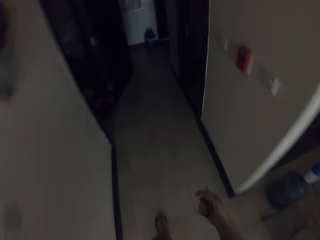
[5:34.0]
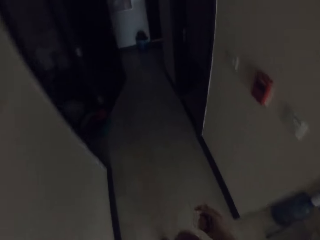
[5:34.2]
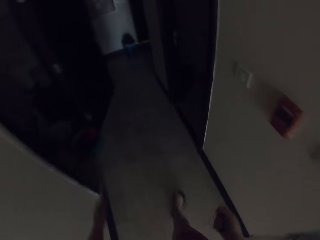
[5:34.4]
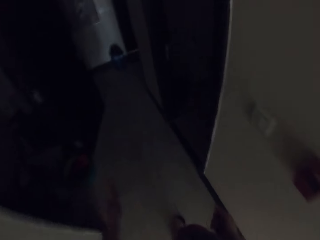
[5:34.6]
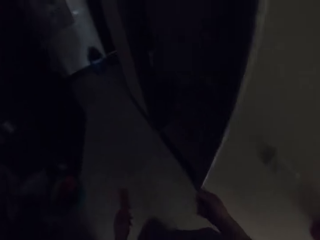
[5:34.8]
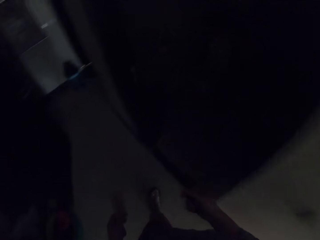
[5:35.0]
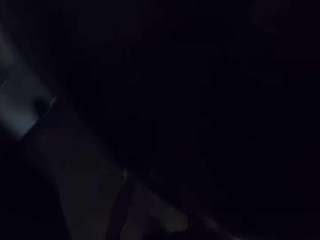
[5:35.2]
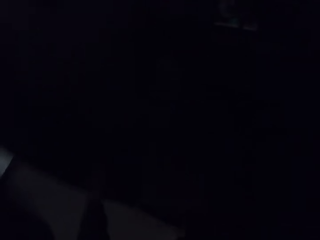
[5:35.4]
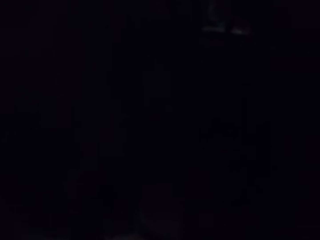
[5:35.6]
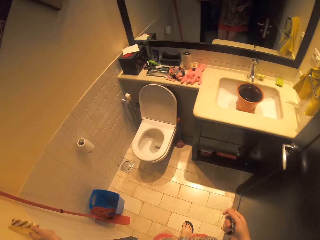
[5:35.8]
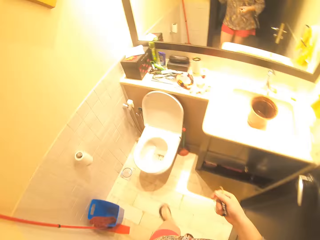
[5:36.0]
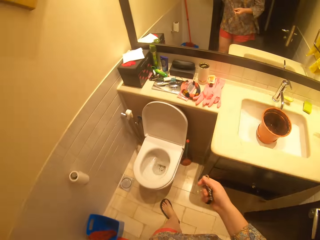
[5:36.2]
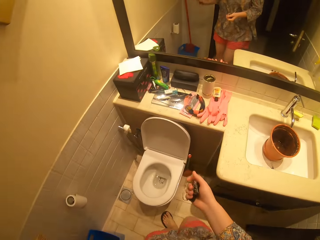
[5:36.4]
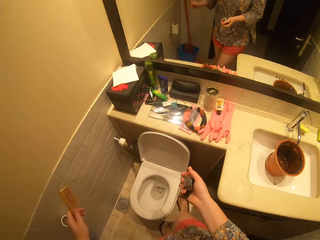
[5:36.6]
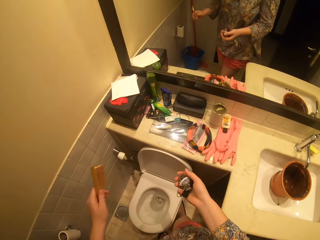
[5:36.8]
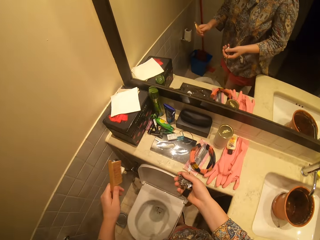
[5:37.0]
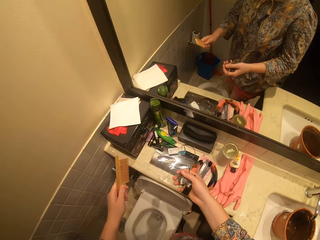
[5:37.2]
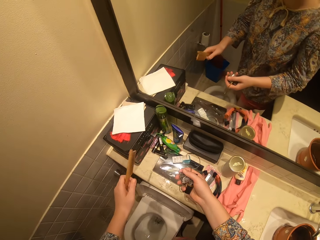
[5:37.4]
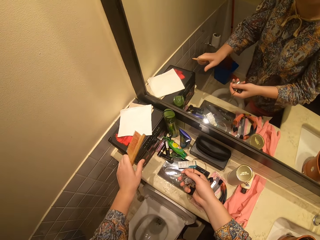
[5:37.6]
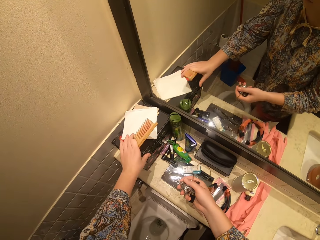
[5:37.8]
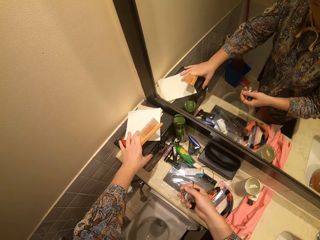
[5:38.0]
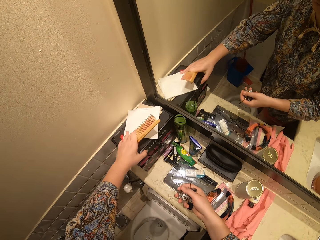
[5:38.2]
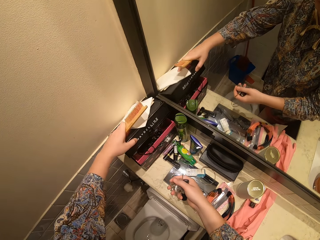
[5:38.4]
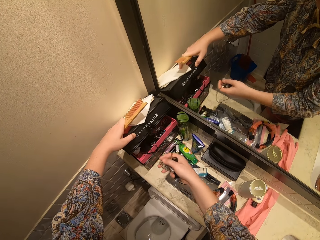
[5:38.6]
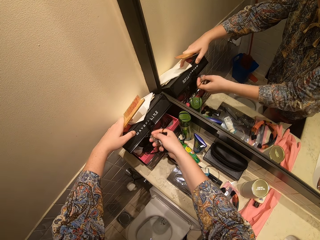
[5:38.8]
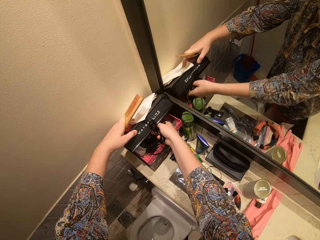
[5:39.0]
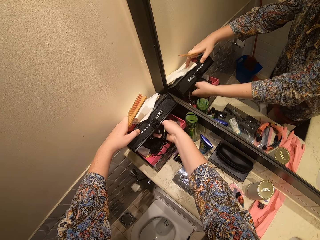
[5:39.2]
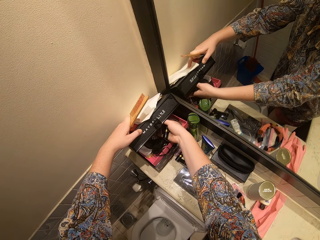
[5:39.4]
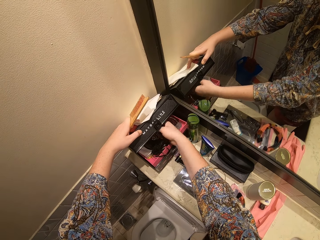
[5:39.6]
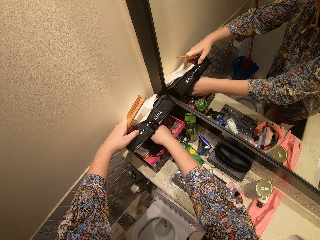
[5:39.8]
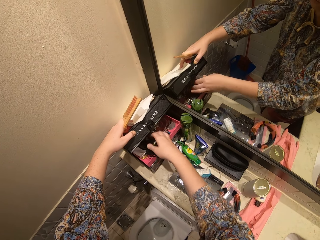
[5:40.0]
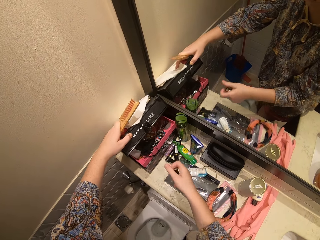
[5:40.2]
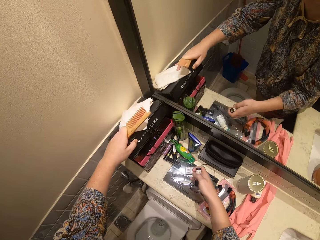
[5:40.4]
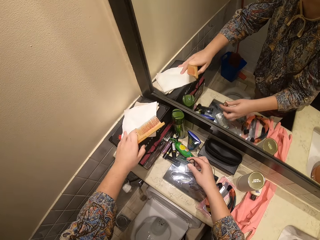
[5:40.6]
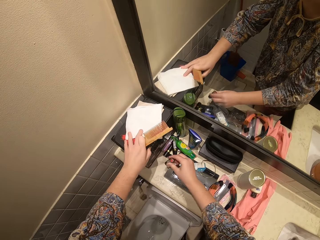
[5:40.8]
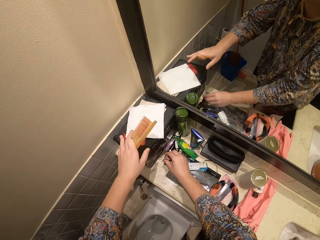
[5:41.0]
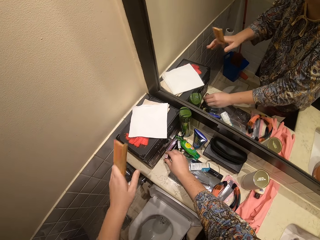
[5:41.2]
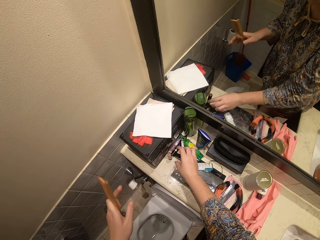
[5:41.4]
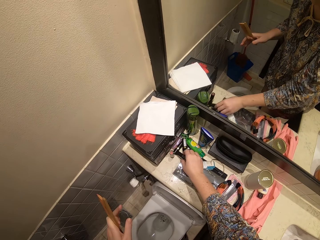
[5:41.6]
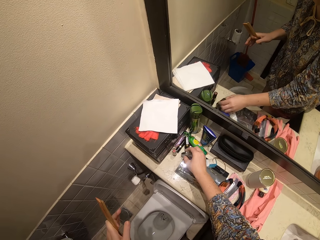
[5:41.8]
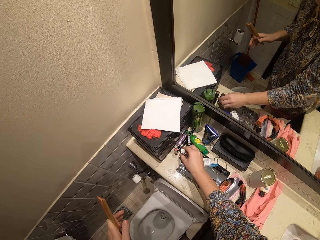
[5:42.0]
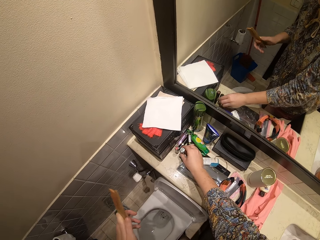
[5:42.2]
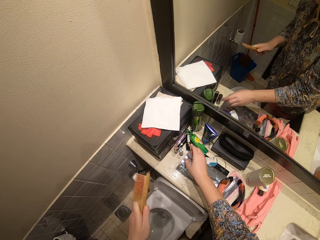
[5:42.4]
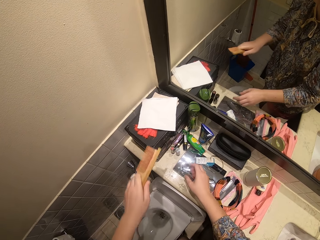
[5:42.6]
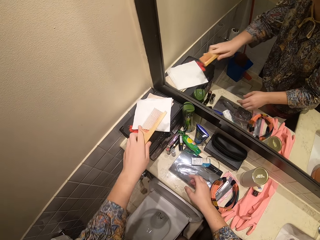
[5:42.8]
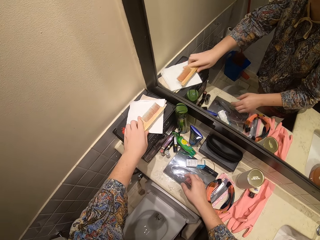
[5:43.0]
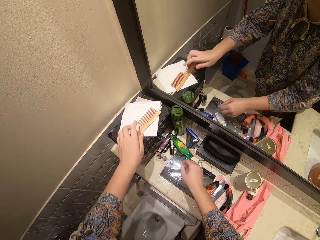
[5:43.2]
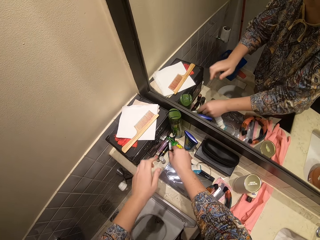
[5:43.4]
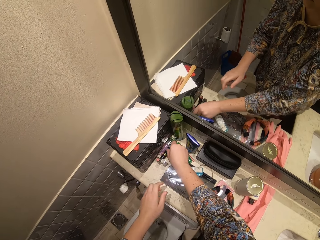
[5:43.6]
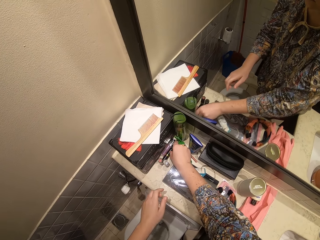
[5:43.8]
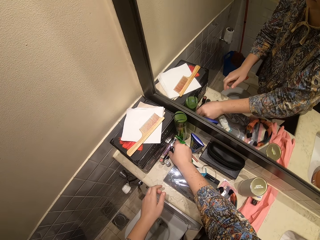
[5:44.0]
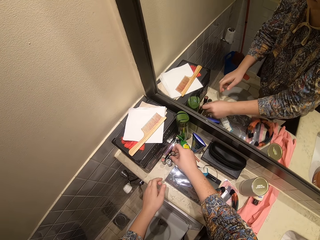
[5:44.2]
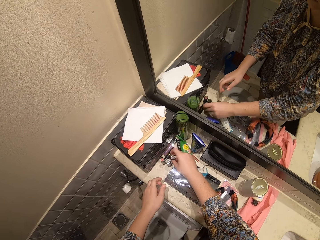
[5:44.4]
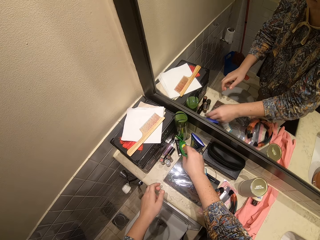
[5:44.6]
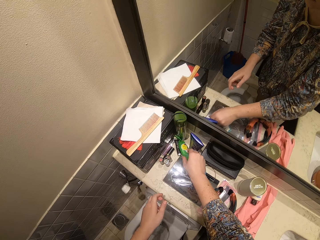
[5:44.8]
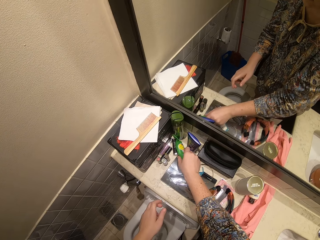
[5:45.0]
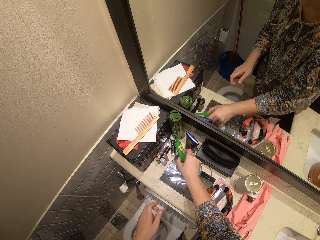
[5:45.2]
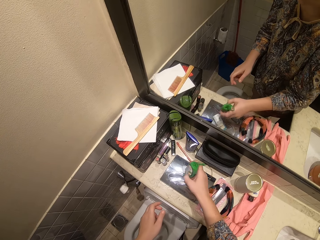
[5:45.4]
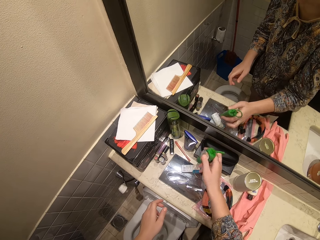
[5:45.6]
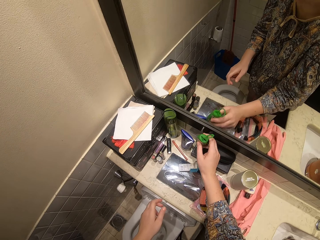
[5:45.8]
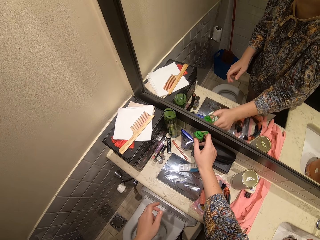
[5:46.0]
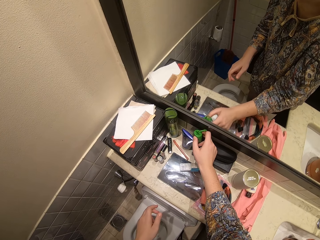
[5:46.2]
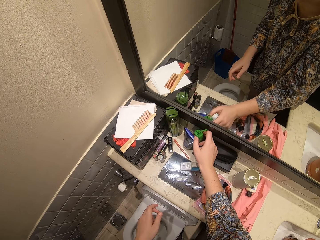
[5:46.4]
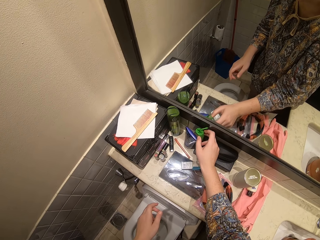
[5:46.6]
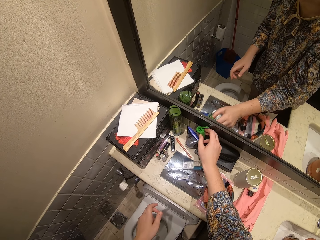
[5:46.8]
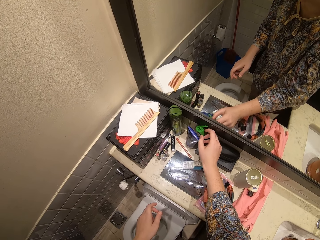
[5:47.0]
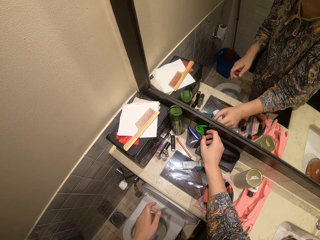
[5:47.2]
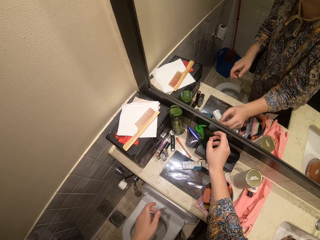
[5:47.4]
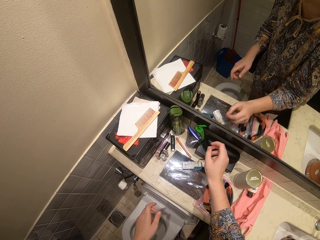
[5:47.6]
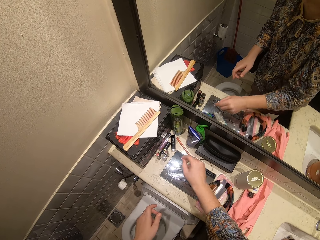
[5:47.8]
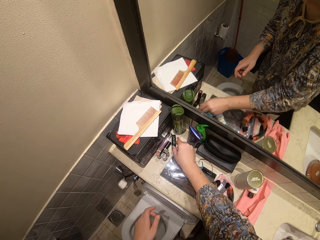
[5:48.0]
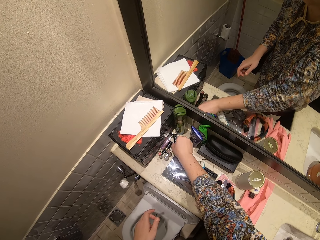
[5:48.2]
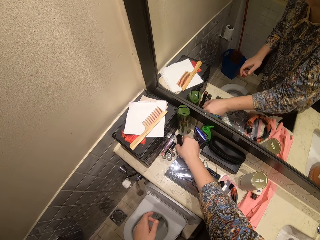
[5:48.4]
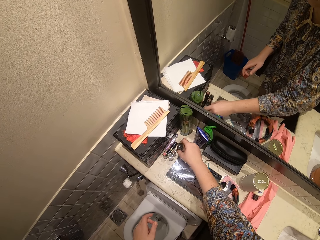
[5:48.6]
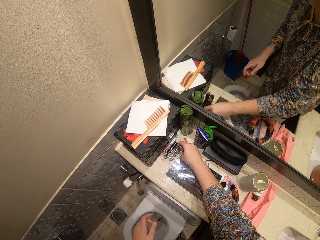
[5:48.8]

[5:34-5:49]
The camera wearer opens the box. They put something in the box. They arrange stuff on the table. They arrange the table.

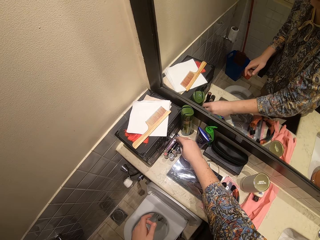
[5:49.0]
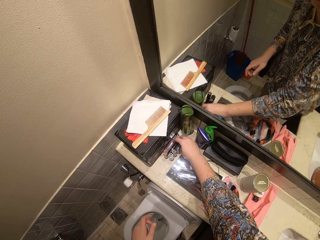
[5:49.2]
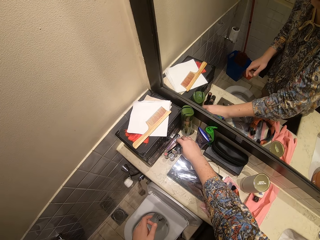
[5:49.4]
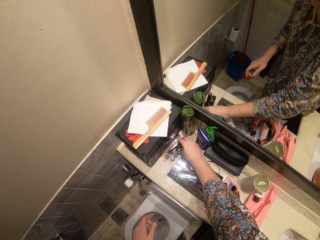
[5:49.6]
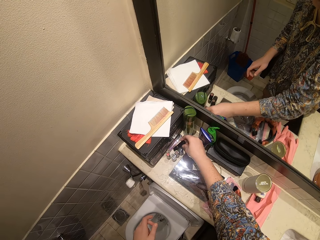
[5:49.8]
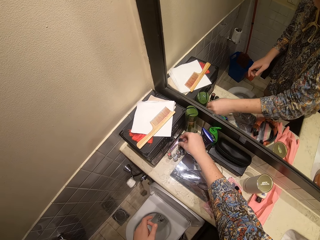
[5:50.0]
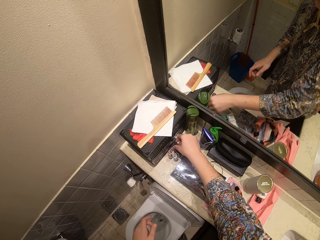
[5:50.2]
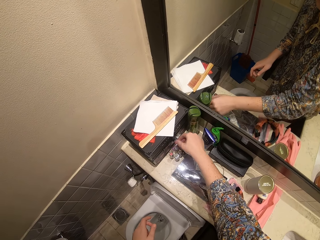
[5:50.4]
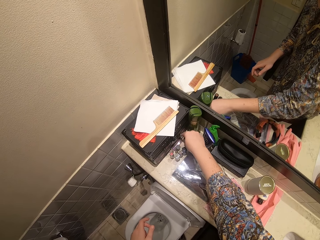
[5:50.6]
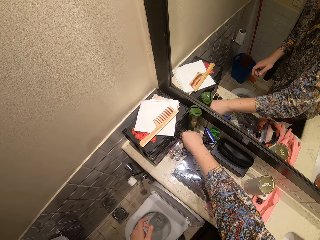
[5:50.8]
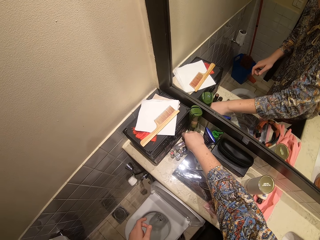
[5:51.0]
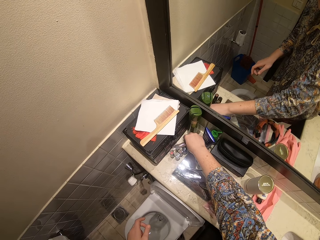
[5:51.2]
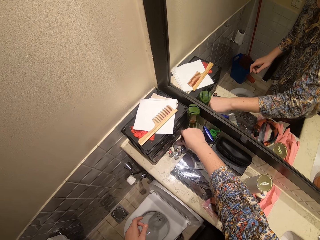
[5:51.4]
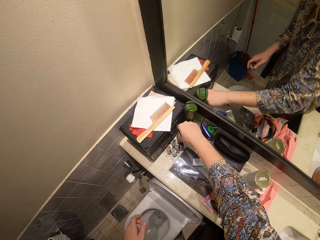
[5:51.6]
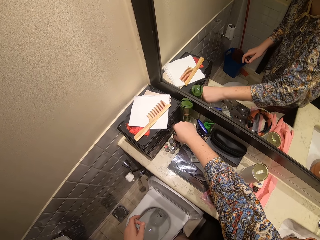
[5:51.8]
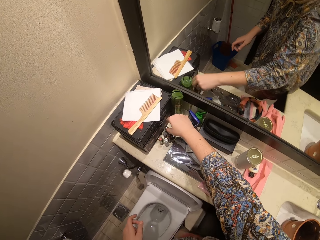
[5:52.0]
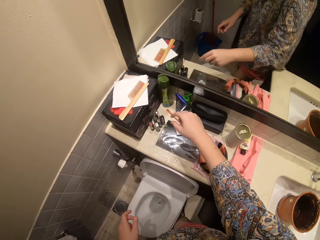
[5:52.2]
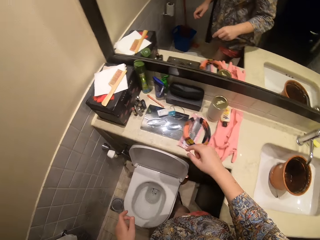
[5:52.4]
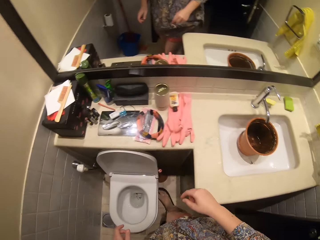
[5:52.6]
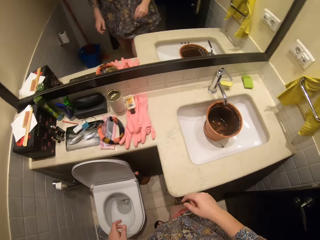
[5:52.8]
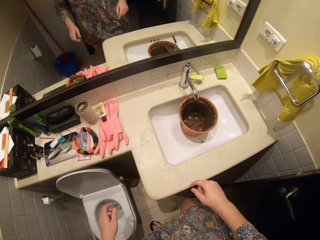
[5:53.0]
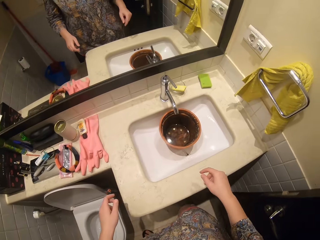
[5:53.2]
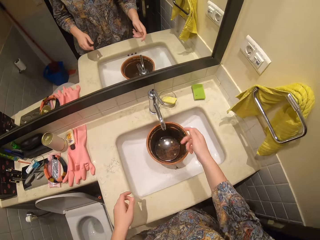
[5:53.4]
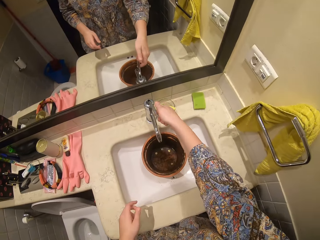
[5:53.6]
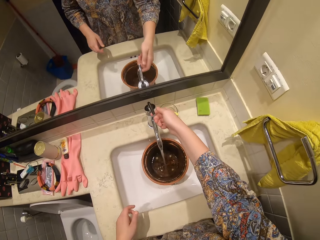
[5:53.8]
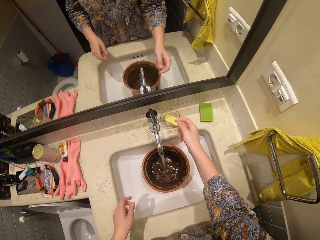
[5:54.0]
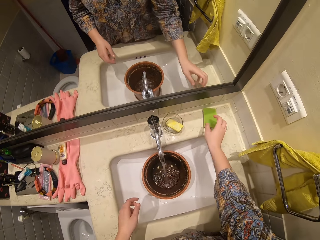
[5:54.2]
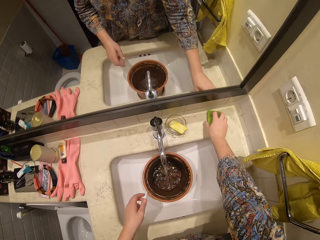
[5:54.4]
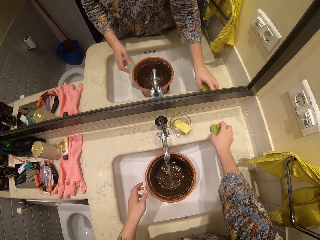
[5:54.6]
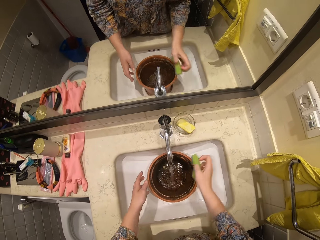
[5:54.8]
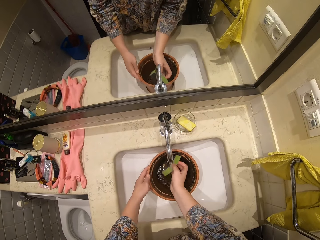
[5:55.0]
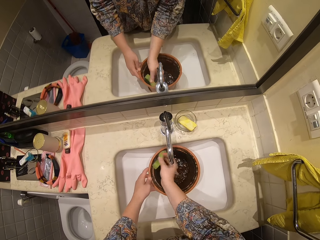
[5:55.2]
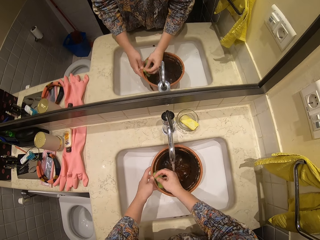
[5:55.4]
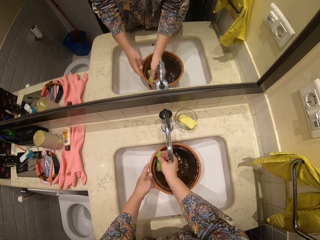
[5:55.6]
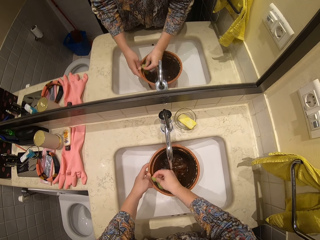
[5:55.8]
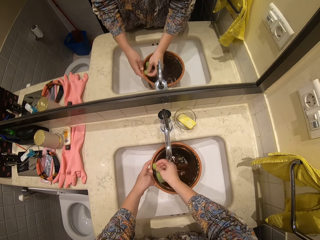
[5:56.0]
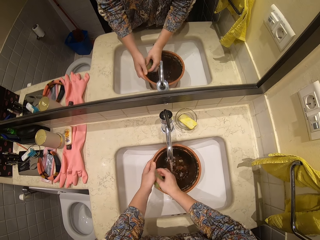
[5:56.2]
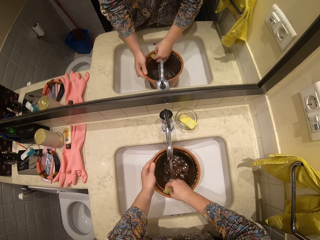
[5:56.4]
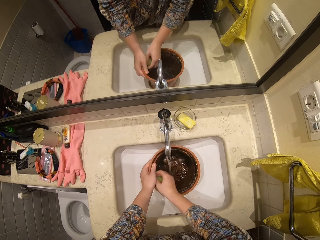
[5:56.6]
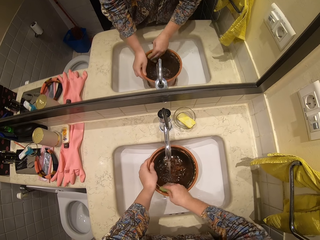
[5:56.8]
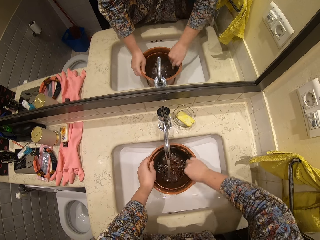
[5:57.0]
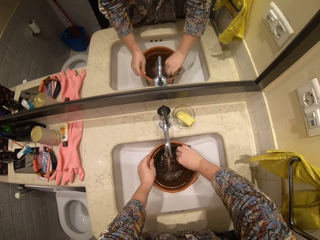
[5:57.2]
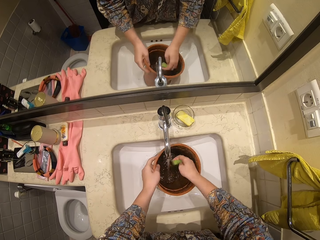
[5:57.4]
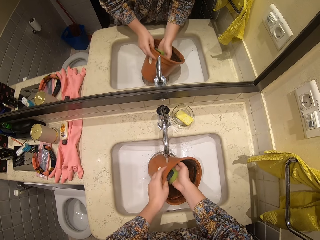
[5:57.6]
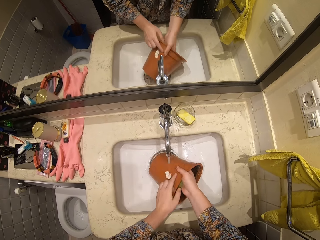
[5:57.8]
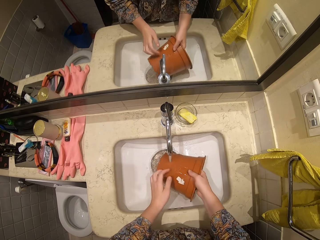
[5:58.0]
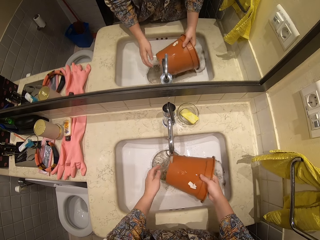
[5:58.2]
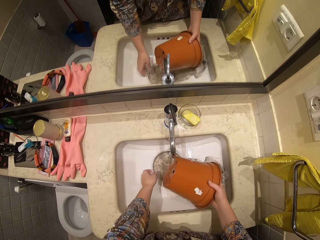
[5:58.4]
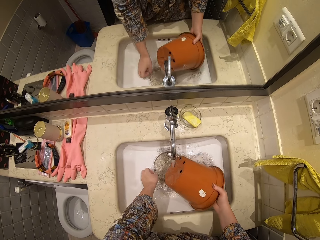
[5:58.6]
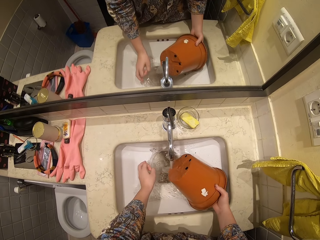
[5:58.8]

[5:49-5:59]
The camera wearer turns on the tap. They wash a bucket.
